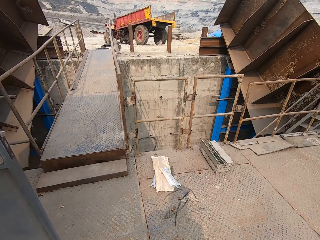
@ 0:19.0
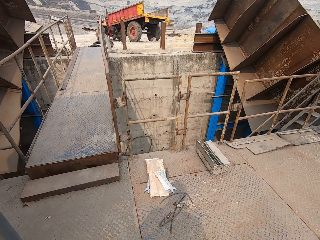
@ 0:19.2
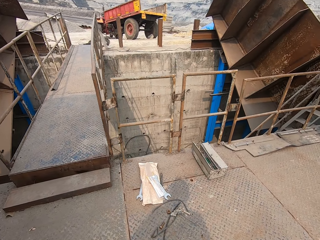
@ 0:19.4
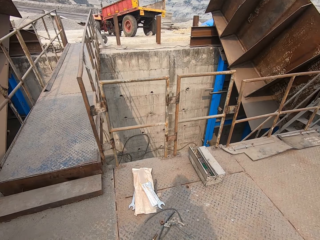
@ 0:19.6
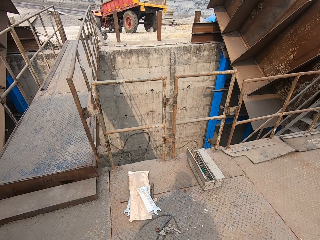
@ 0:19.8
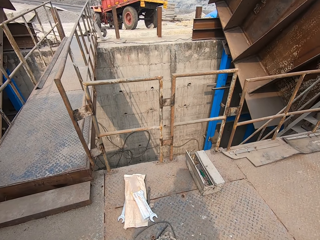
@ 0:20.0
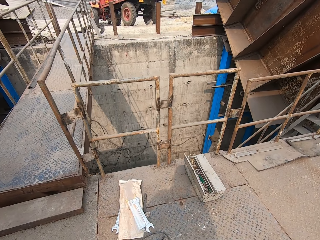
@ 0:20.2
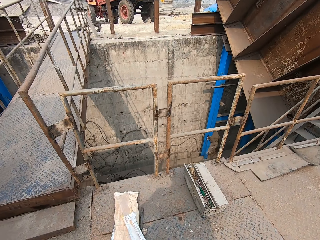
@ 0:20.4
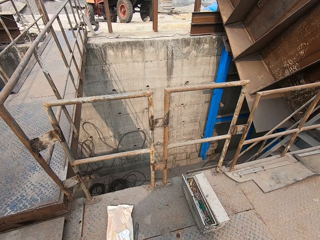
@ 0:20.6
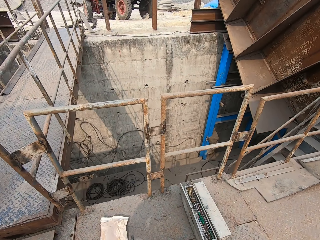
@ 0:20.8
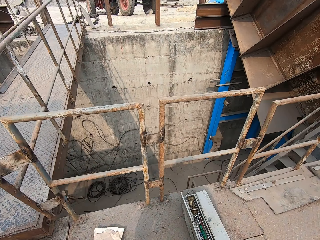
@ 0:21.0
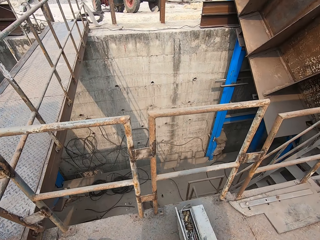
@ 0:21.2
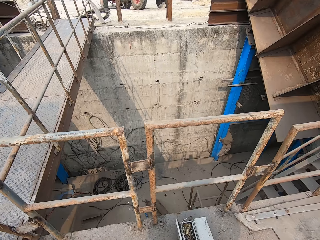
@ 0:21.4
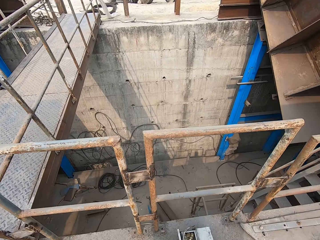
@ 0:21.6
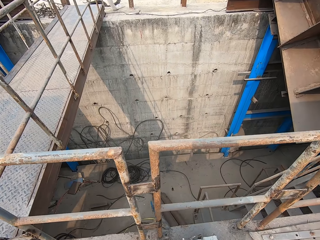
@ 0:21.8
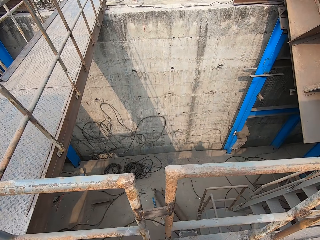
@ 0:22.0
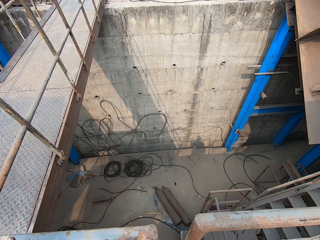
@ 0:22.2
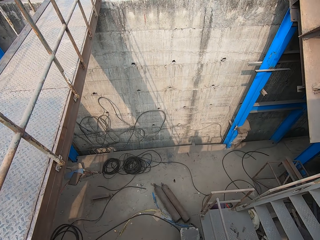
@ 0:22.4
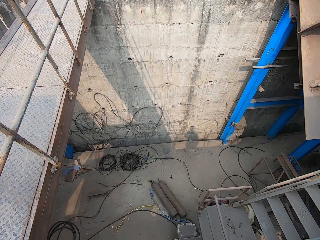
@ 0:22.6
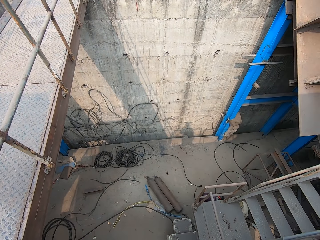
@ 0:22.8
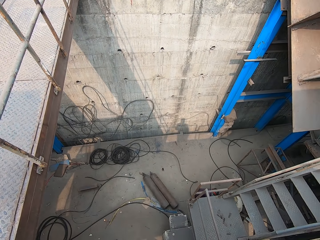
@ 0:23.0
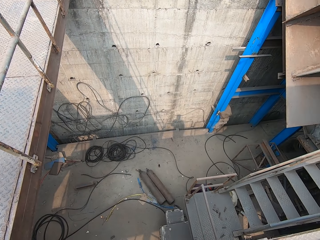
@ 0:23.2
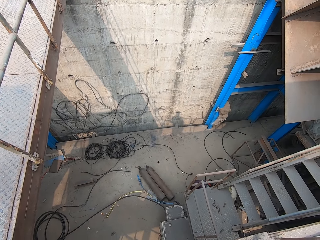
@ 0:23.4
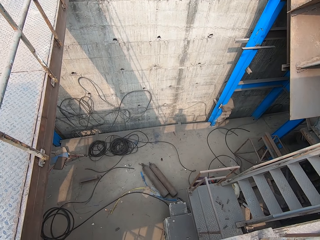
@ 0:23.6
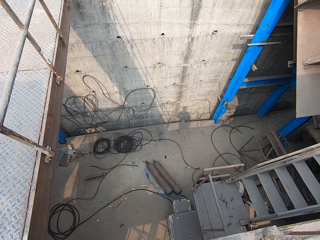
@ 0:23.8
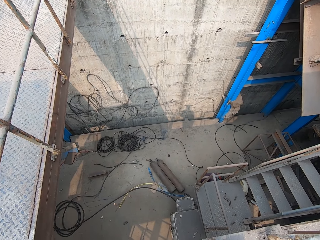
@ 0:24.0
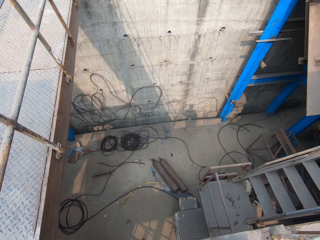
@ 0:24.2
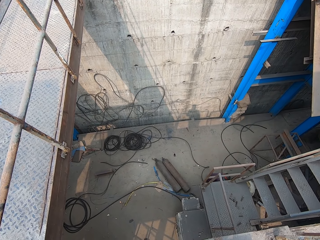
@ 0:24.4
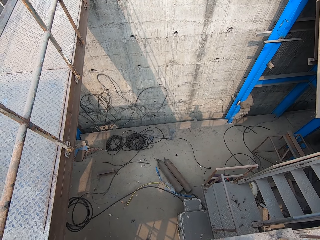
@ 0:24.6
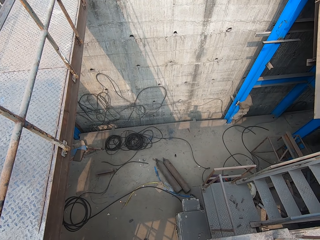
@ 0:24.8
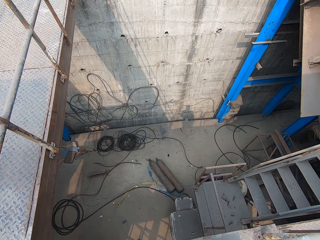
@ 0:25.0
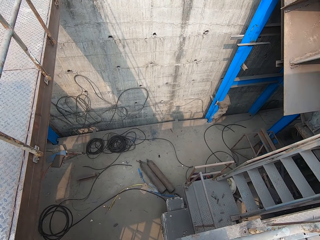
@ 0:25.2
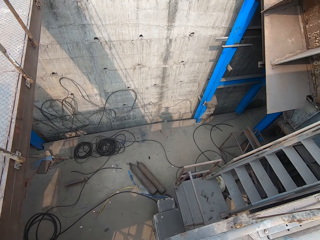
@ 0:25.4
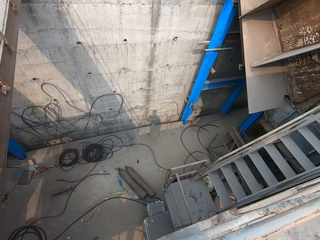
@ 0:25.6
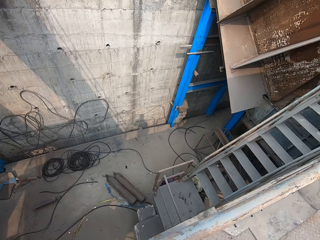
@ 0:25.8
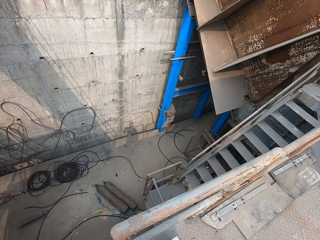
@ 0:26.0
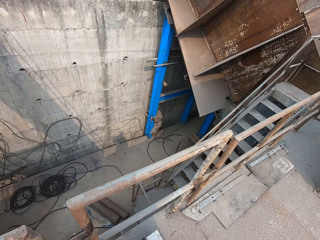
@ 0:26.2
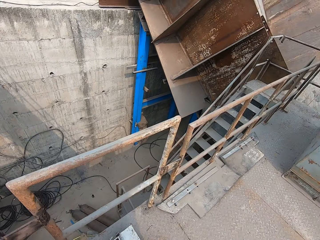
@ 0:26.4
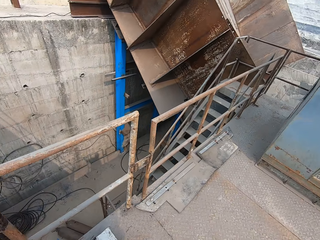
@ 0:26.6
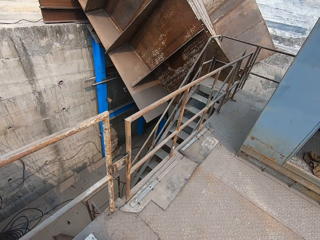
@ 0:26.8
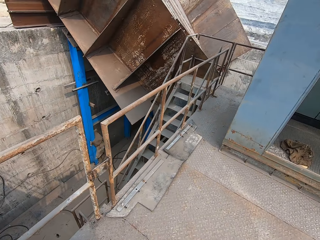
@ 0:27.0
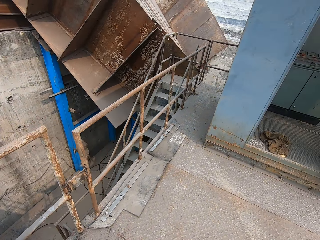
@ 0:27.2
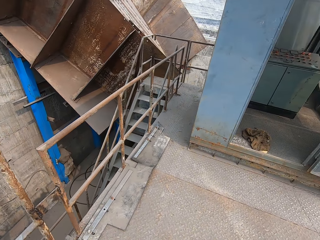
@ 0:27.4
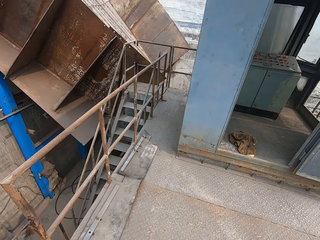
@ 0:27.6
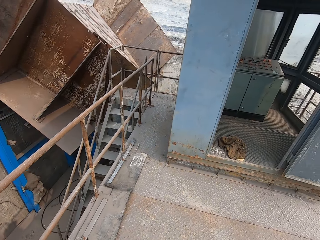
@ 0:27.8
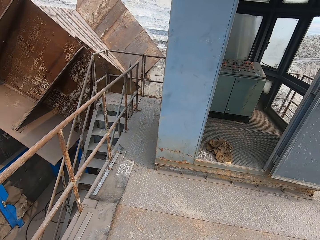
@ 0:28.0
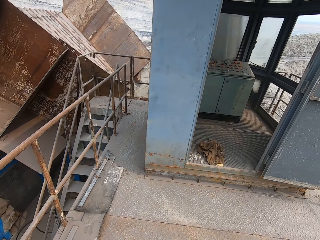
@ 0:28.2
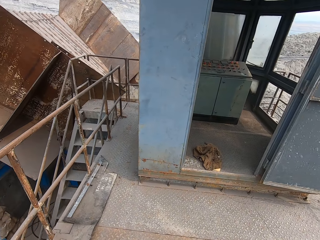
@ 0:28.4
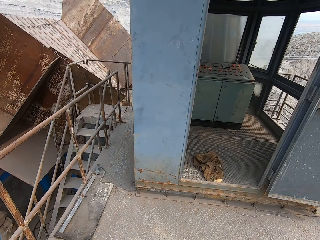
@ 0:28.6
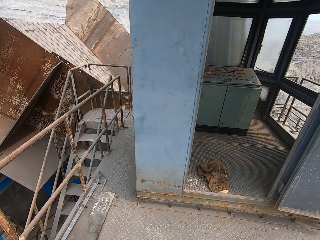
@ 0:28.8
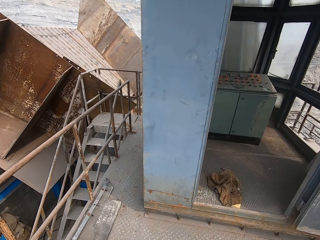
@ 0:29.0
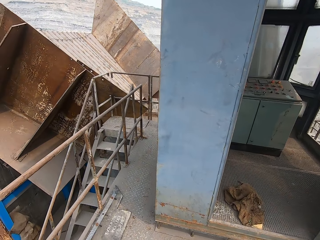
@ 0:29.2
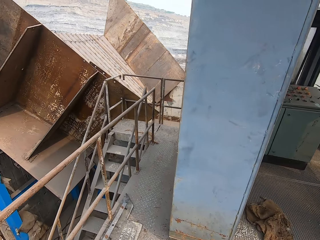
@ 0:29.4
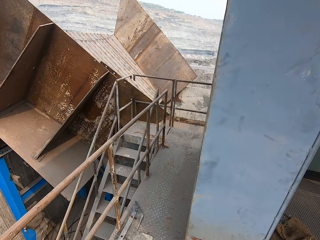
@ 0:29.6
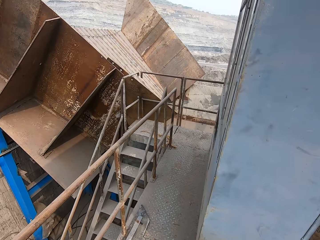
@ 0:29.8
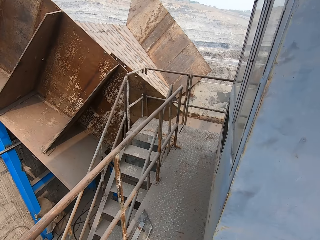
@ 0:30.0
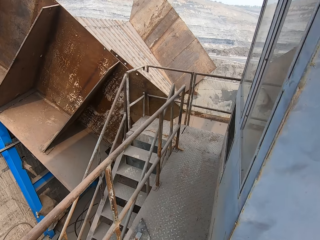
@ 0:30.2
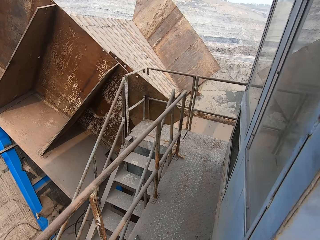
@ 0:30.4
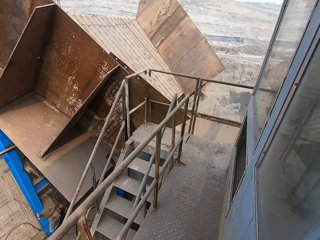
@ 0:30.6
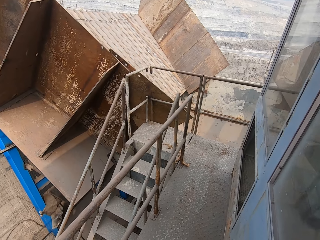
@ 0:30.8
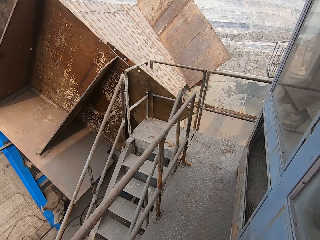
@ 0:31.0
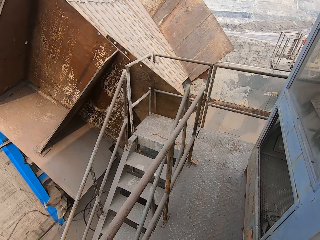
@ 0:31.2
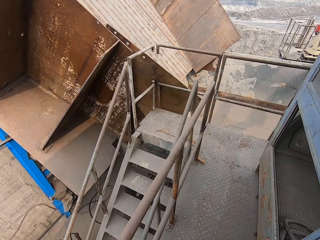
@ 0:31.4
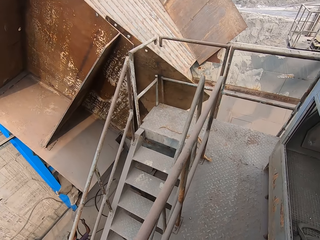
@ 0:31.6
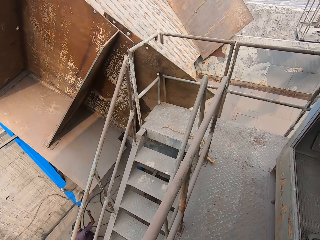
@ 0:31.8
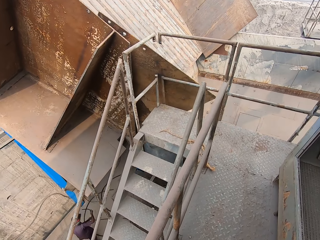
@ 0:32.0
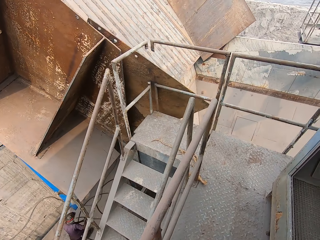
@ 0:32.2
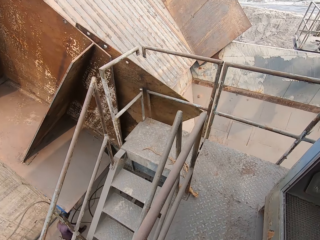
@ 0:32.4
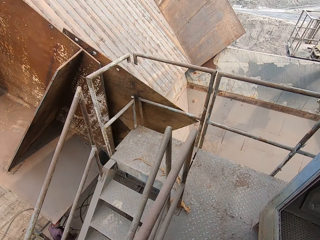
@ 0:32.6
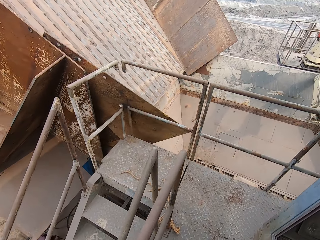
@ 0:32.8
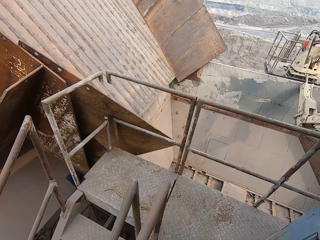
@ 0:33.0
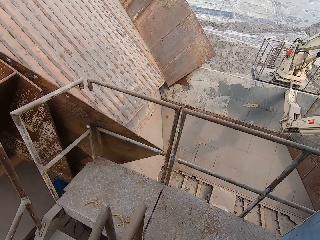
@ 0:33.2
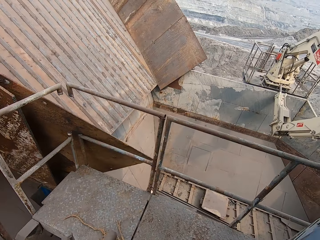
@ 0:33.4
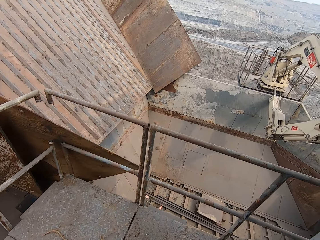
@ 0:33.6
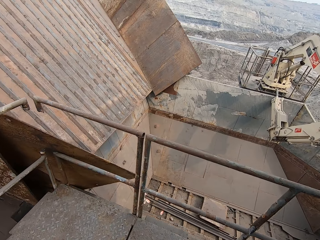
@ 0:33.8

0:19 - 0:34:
The camera wearer walks across. They look around. They walk across.

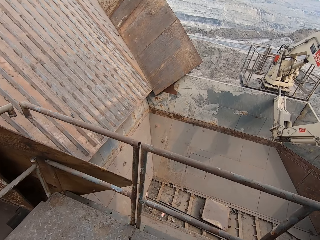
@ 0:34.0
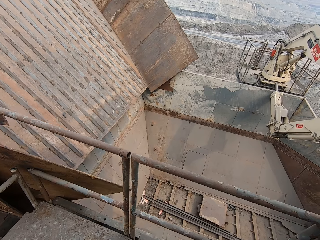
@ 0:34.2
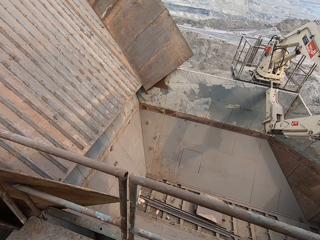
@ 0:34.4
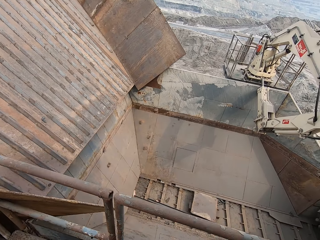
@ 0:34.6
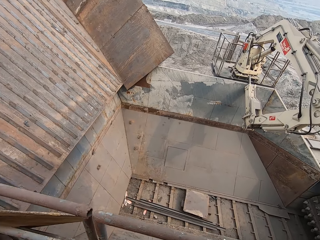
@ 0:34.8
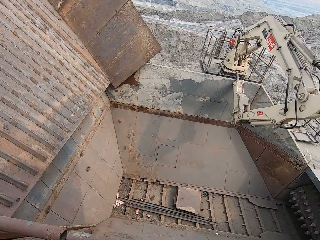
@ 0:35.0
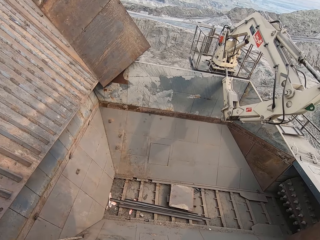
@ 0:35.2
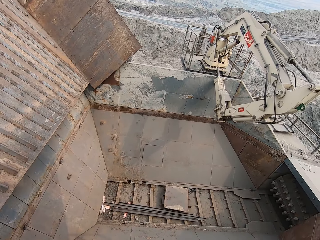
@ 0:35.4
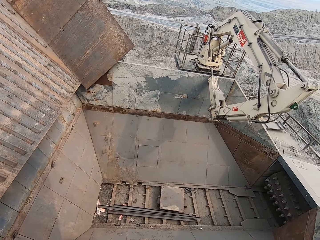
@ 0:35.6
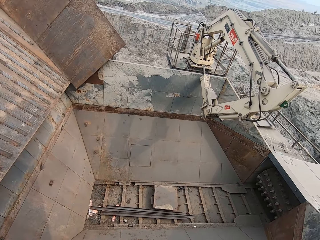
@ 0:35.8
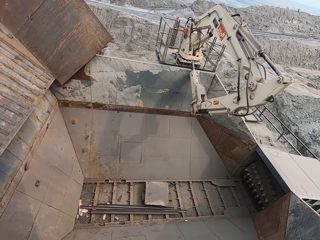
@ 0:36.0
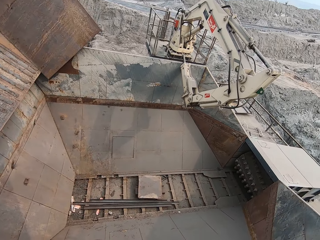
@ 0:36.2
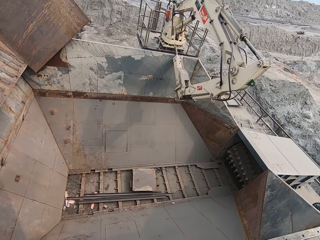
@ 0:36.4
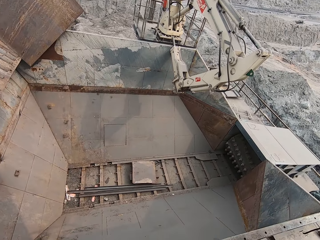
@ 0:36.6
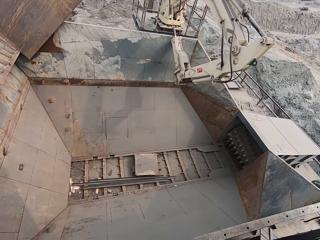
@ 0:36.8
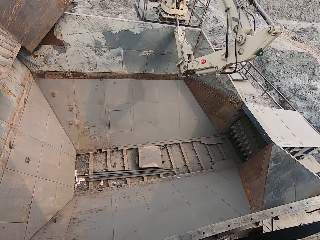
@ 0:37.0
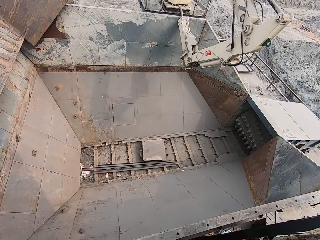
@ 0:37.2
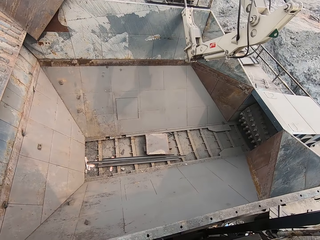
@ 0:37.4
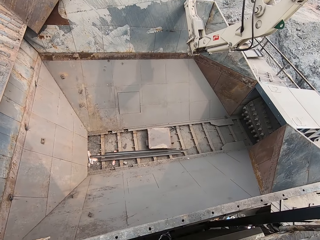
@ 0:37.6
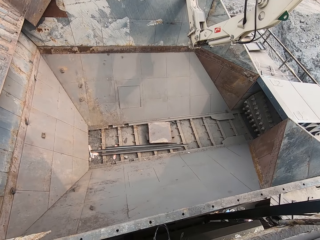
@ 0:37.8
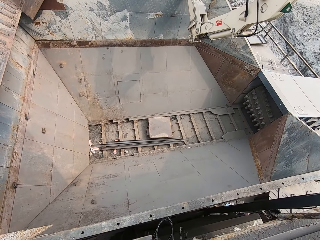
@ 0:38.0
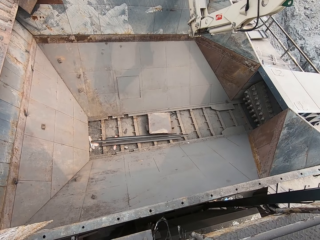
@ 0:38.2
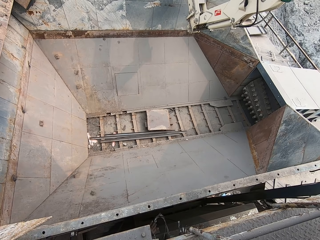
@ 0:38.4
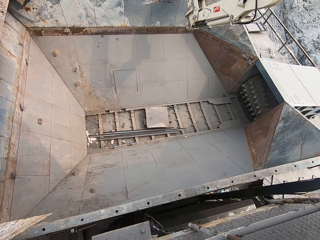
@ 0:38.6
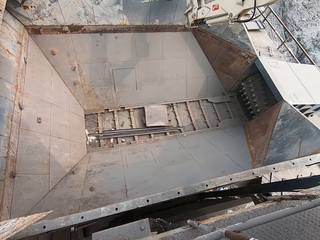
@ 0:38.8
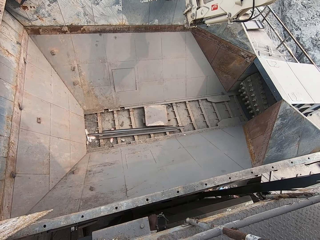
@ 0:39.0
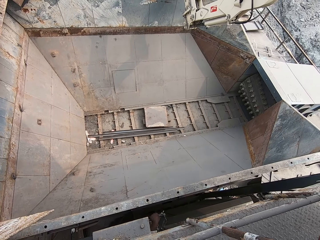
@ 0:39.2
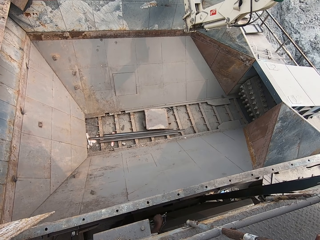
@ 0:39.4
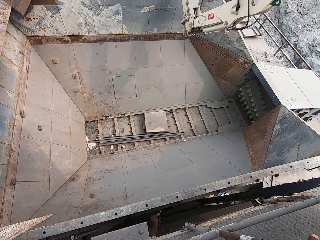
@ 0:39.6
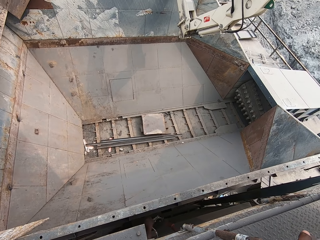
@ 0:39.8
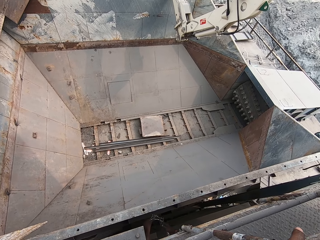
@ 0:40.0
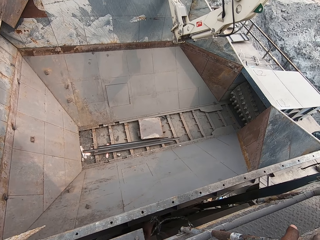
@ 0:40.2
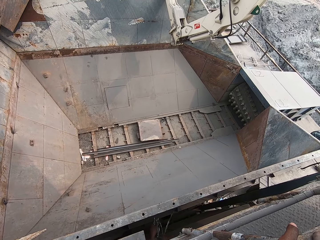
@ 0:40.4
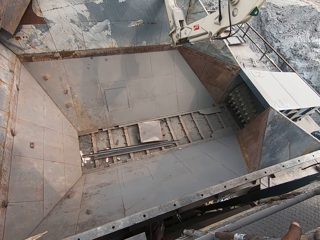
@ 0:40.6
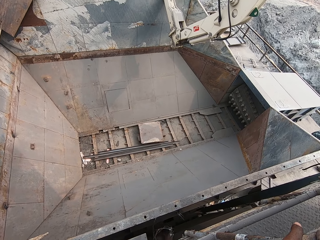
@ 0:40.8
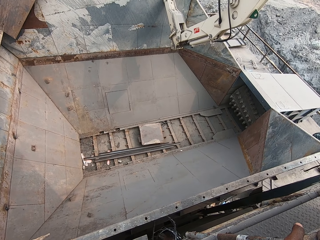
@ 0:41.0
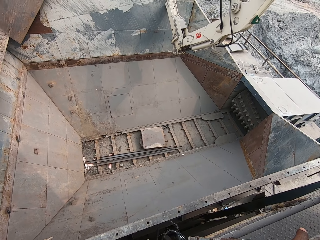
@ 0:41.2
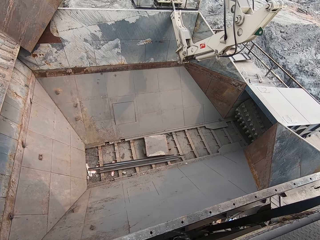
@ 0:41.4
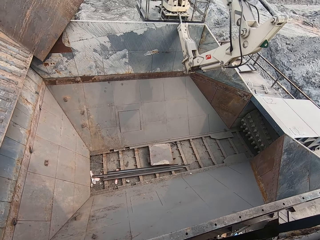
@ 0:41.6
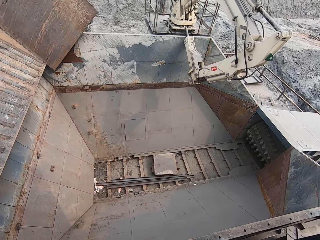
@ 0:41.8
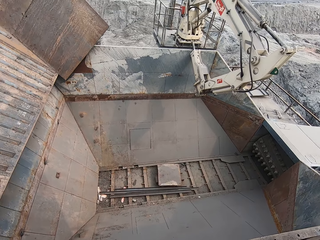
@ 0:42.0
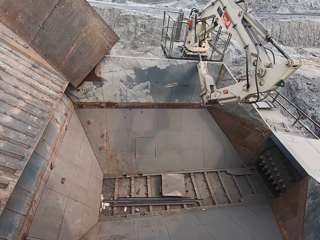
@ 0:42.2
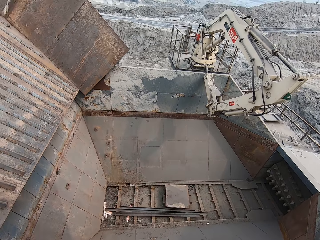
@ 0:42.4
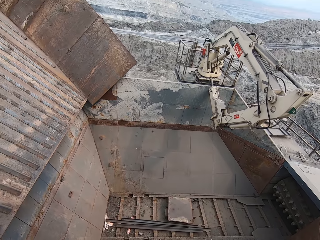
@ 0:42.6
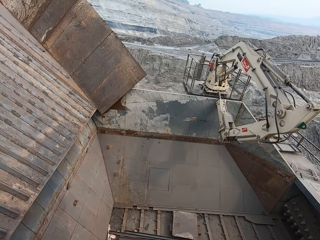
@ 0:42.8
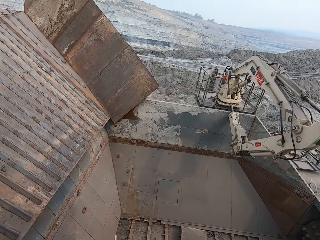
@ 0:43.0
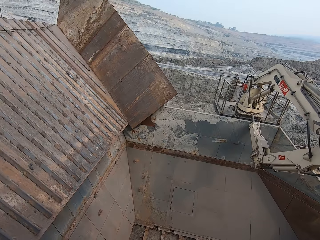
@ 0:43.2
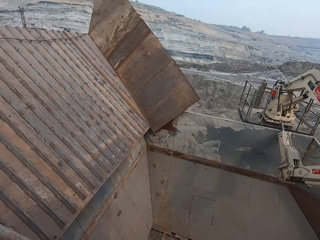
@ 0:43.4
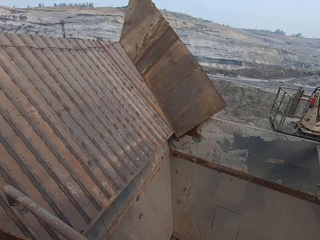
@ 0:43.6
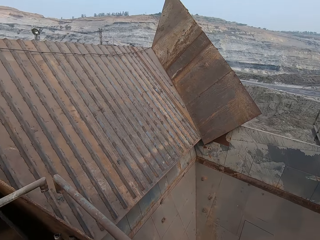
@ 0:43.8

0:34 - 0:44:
The camera wearer looks around.
